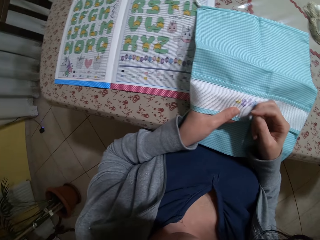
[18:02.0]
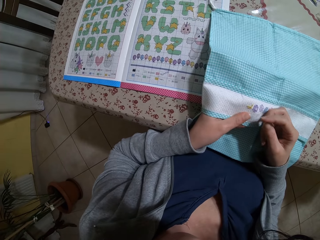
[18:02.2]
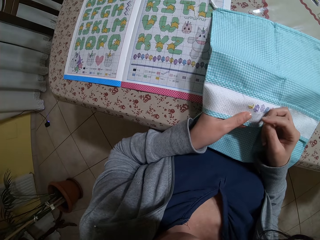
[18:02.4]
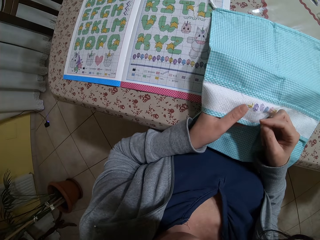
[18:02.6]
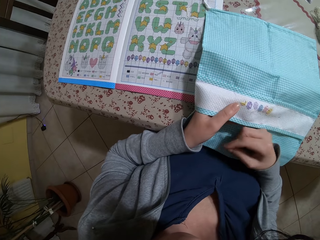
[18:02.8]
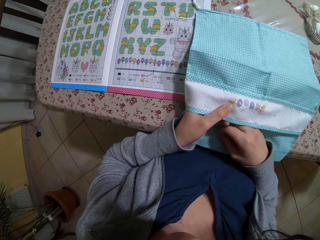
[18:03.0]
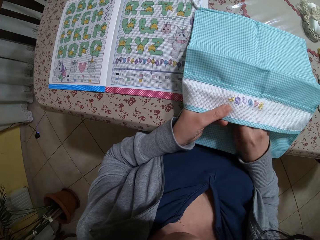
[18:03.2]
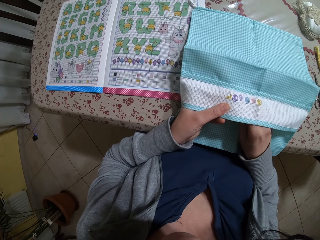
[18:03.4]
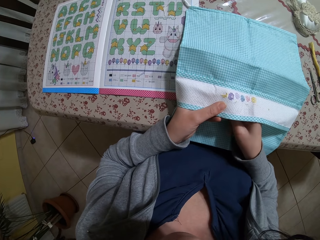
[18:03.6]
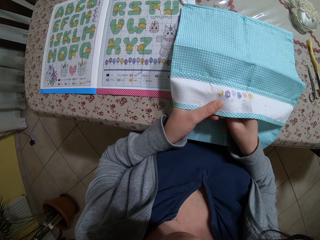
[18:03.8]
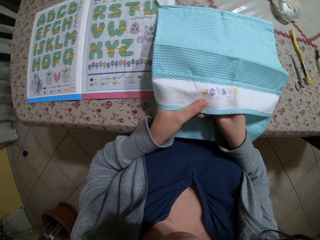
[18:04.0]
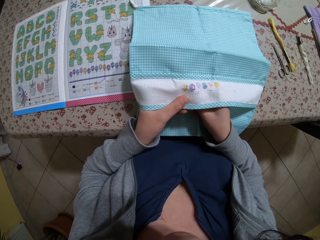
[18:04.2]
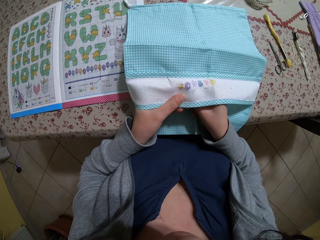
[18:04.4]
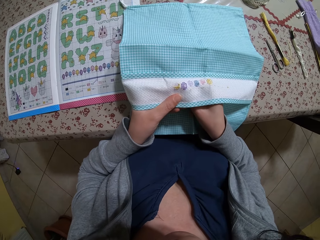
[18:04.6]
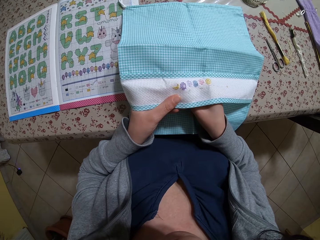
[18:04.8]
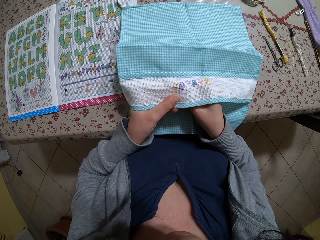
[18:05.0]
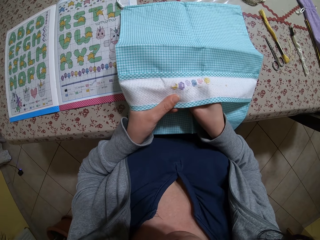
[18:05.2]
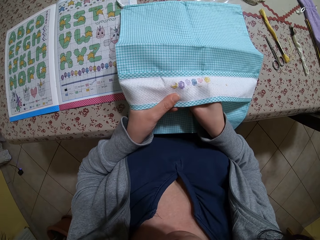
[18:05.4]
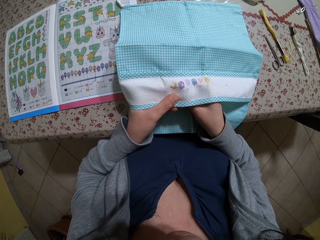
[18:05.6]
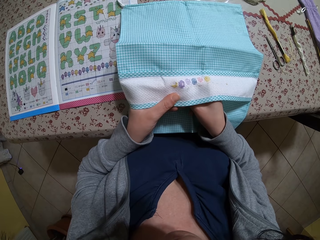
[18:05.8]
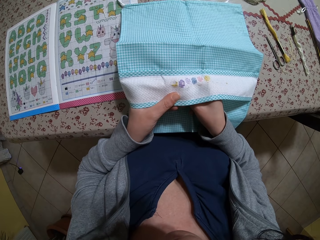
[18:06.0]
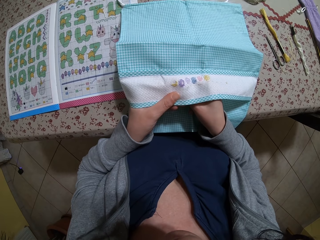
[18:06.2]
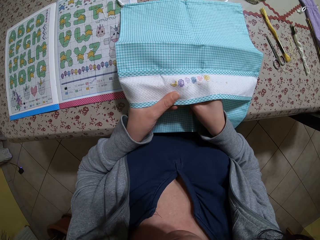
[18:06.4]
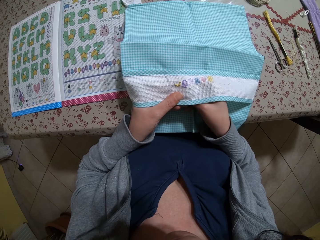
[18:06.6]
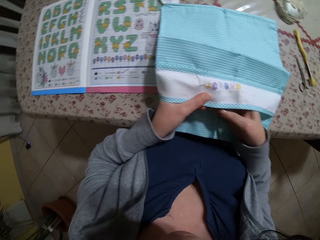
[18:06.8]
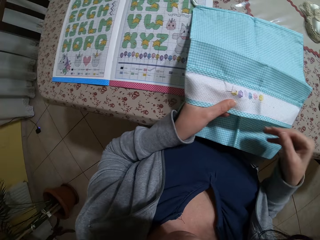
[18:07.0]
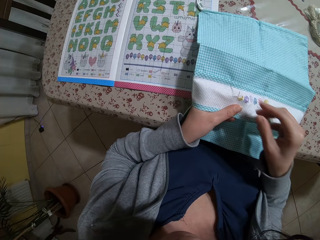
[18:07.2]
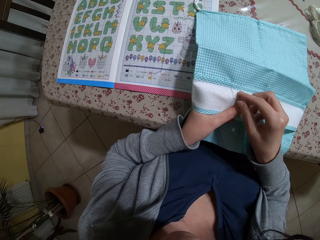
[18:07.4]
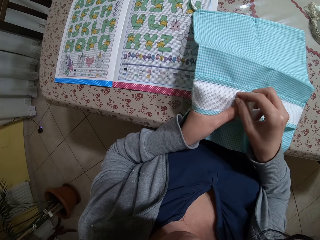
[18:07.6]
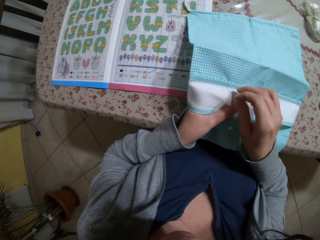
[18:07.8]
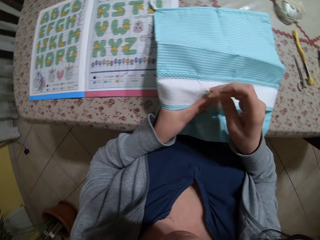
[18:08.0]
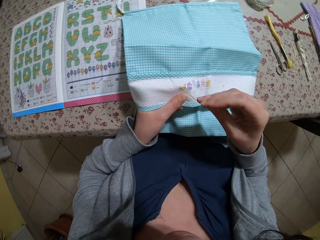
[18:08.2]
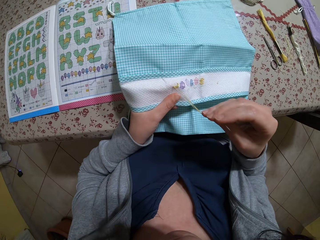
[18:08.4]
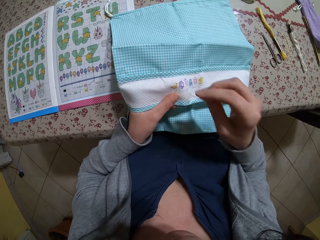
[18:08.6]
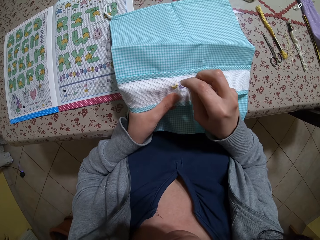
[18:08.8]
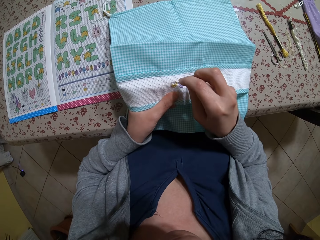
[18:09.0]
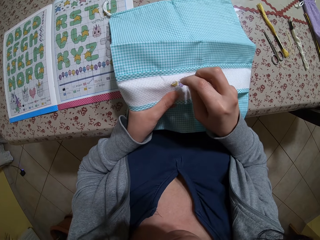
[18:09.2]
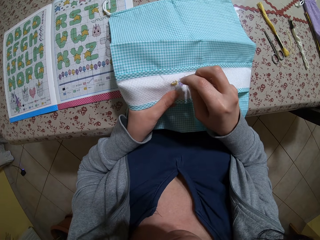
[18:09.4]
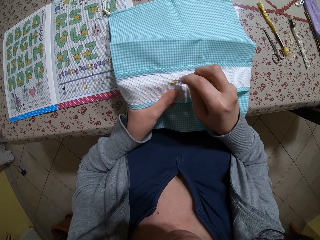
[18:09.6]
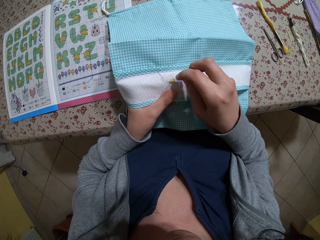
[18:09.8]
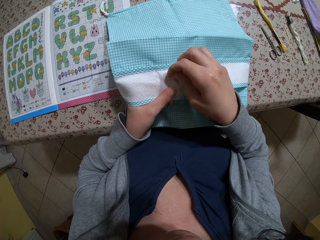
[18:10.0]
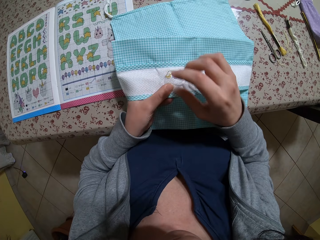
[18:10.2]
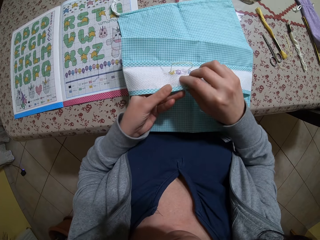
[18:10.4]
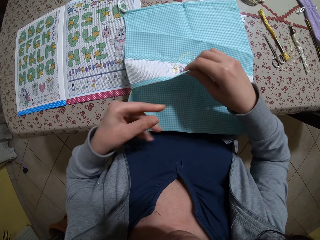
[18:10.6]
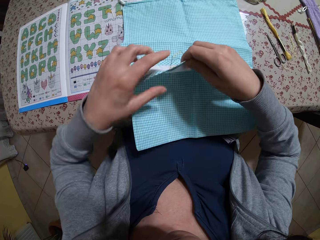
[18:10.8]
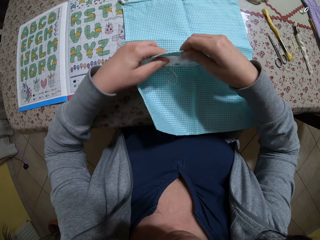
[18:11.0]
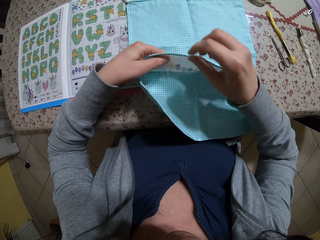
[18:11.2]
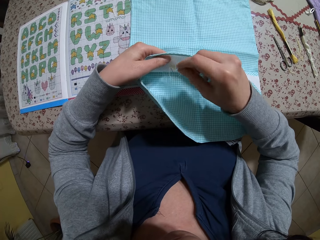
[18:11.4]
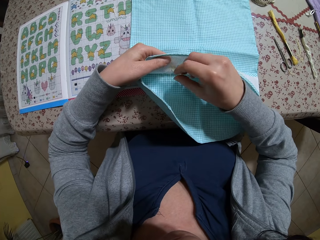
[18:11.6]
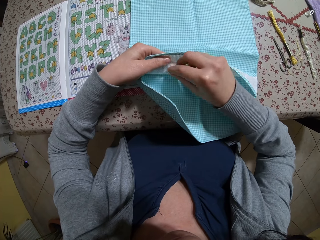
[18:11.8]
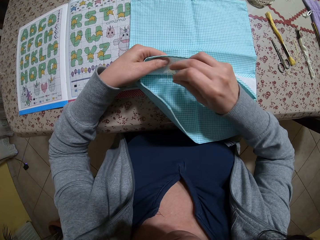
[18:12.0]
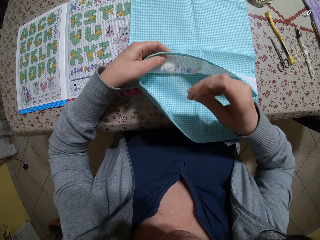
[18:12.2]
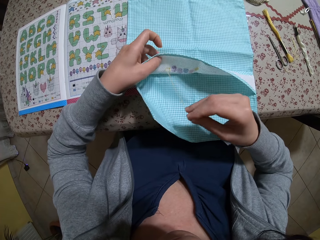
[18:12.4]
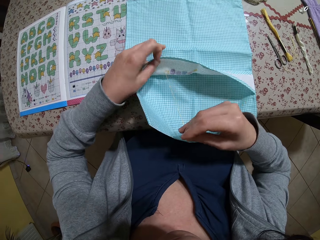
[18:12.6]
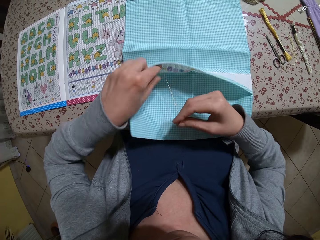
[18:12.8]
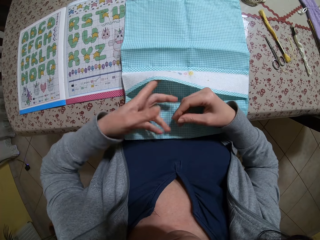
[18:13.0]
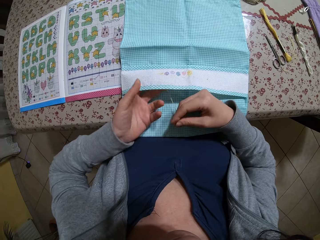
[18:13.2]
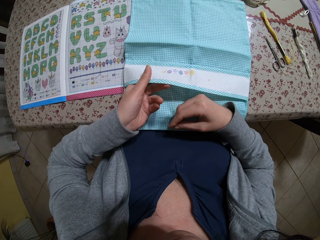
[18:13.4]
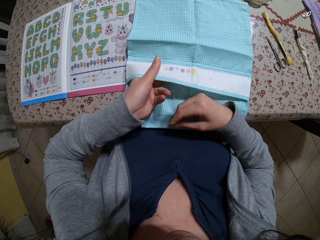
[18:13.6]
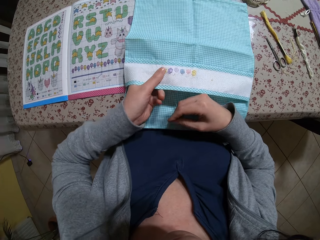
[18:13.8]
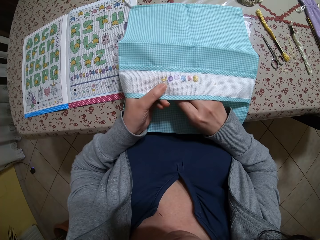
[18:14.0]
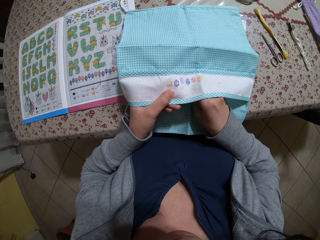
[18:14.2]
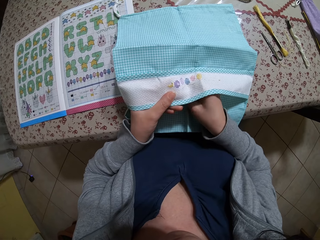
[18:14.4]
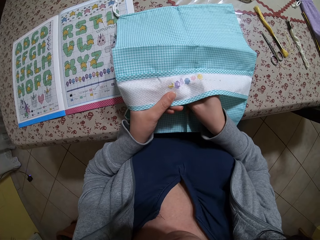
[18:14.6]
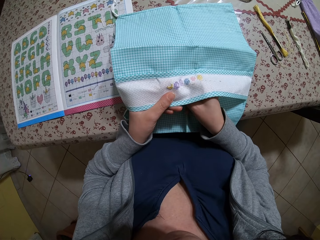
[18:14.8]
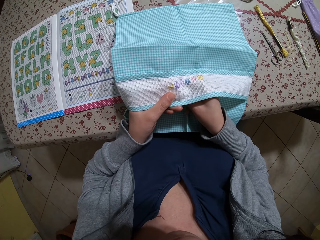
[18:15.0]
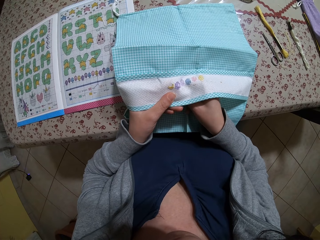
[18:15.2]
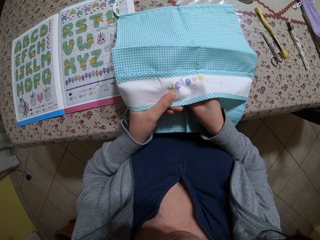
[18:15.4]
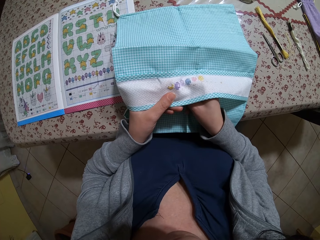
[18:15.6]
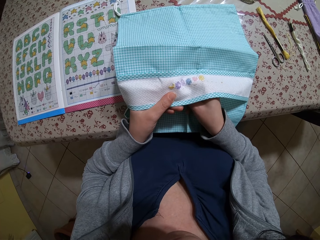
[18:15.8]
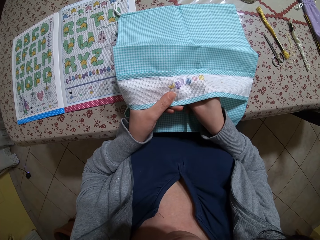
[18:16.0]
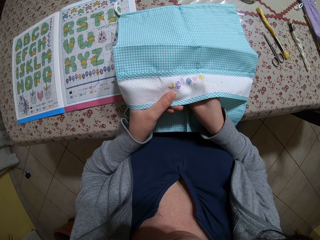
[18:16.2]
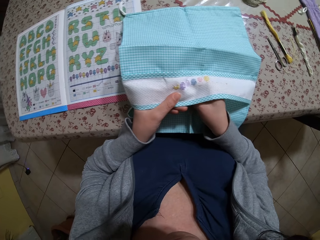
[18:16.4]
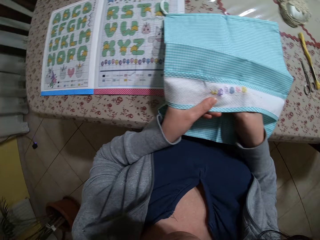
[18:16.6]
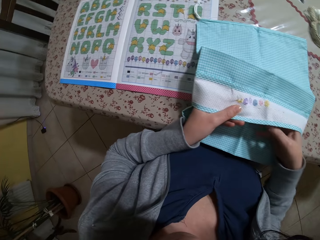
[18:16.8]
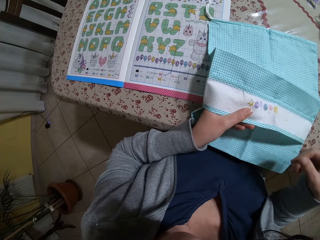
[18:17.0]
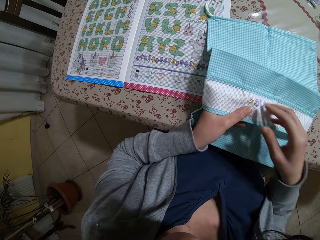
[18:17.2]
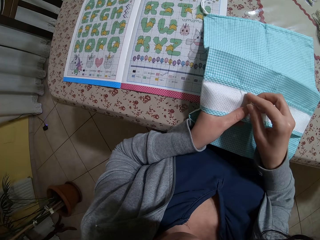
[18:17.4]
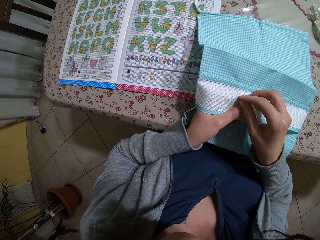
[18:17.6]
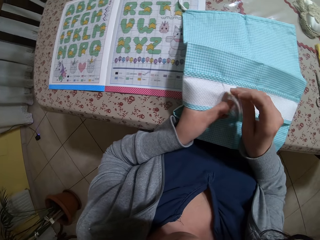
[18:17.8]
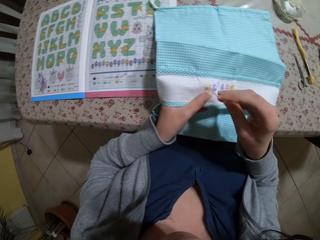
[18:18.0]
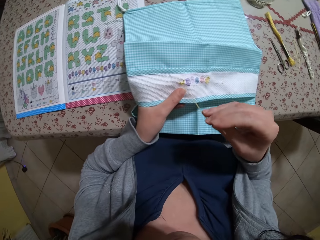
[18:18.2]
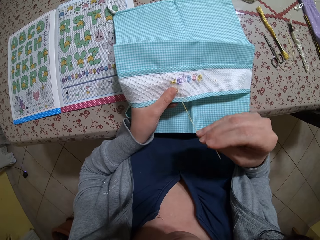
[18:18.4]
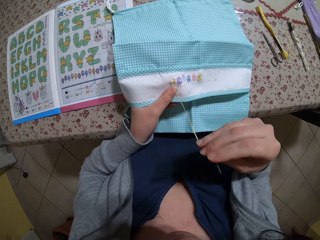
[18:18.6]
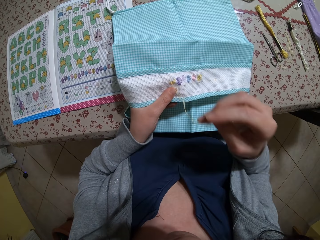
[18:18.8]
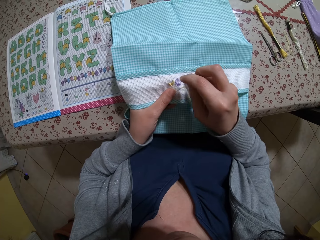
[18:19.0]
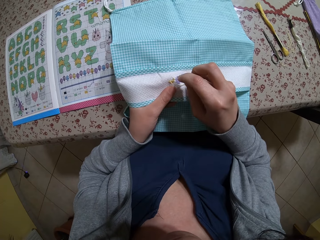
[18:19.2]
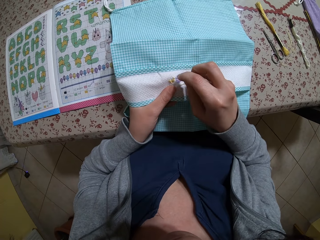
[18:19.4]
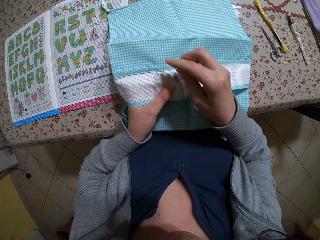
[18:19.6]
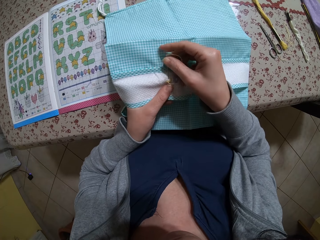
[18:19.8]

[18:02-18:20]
The camera wearer embroiders on the fabric or piece of cloth with the threaded needle in her right hand. She flips the piece of cloth. She stitches the piece of cloth.

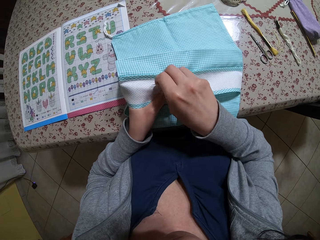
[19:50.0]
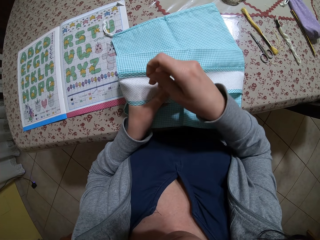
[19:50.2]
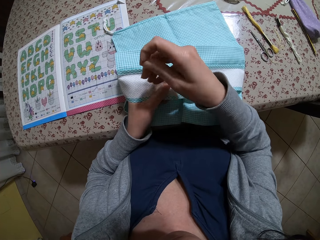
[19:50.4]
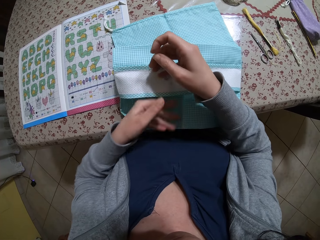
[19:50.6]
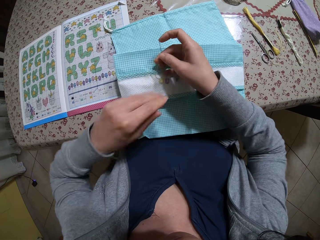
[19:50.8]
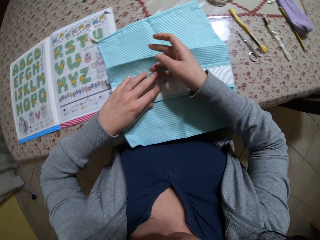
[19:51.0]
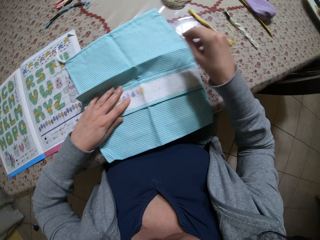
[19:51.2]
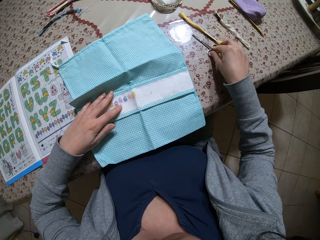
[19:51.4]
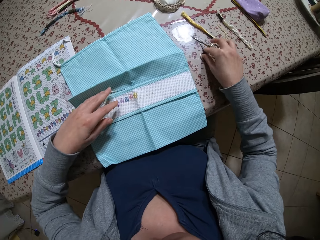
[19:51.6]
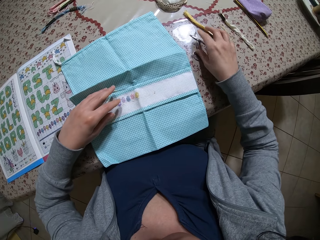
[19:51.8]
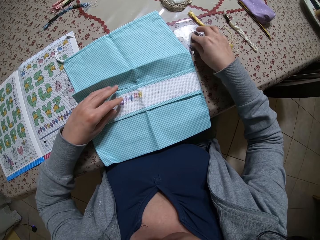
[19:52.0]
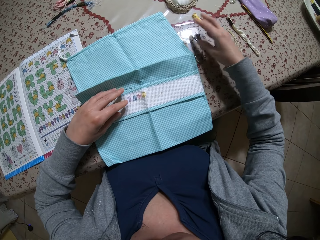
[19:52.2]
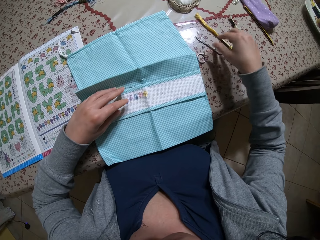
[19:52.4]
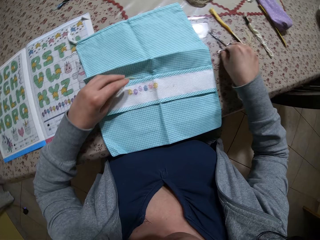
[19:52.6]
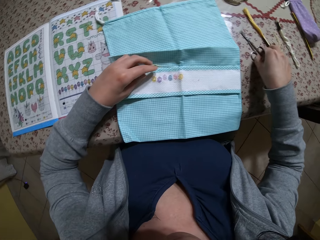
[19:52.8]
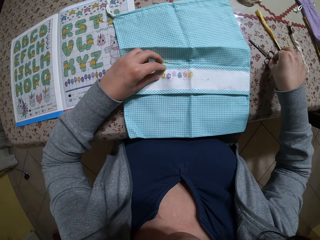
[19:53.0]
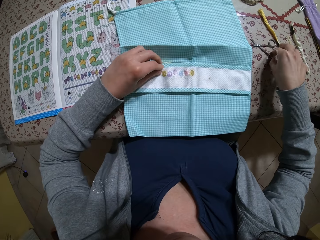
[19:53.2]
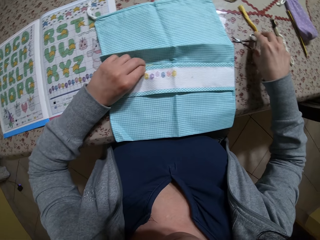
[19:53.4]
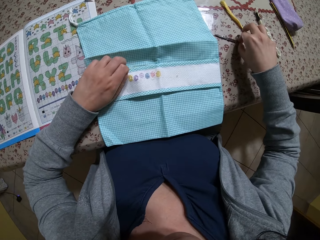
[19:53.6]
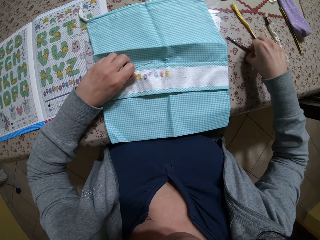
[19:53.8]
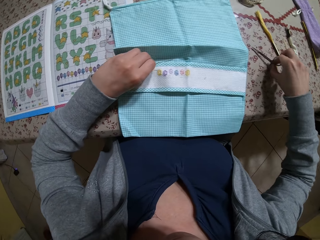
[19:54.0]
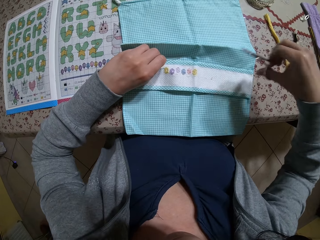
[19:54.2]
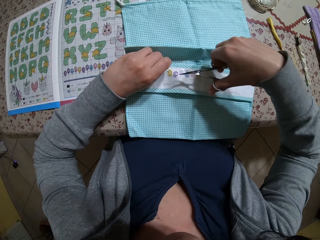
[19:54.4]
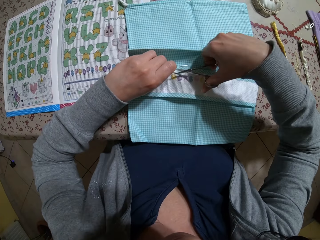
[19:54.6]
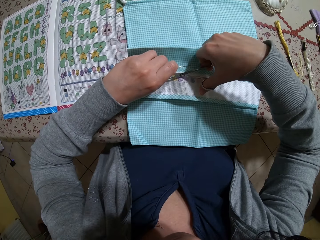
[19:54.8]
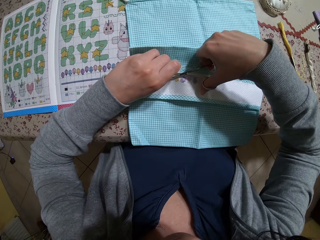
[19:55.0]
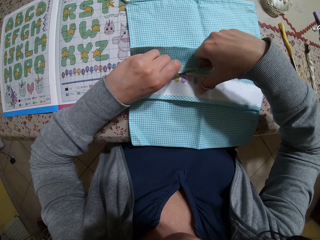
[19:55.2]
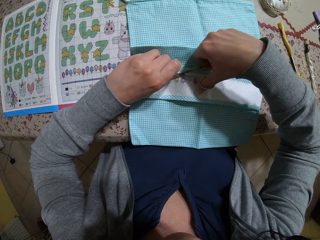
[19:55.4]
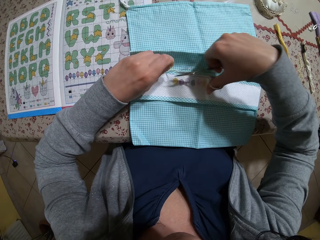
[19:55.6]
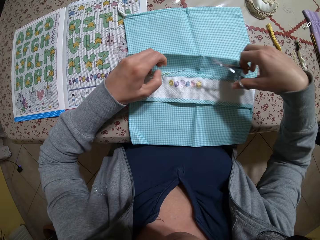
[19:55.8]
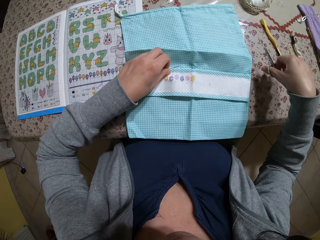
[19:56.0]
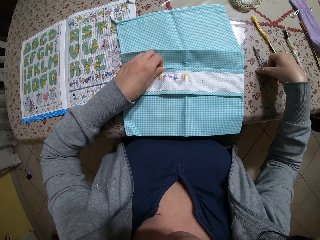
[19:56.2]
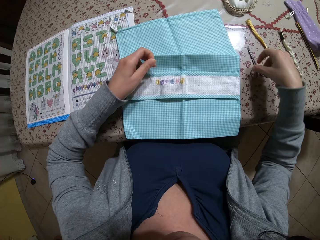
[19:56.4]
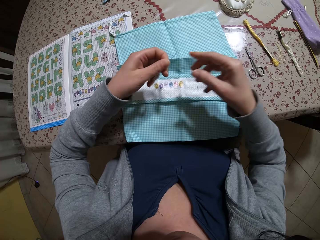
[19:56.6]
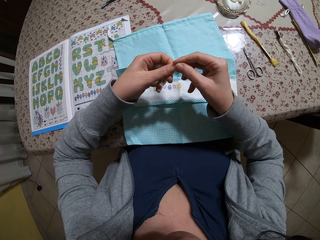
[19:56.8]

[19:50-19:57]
The camera wearer puts the needle on the table. She takes a pair of scissors on the table with her right hand. She cuts a thread with the scissors in her right hand. She takes the needle on the bag with her left hand. She puts the scissors on the table with her right hand.
